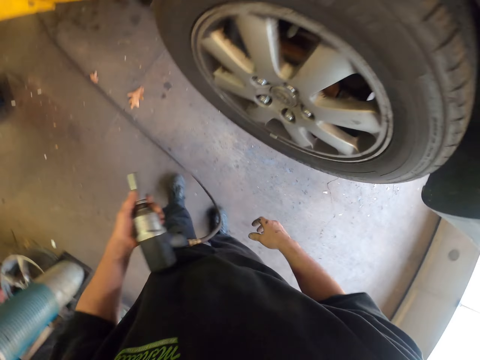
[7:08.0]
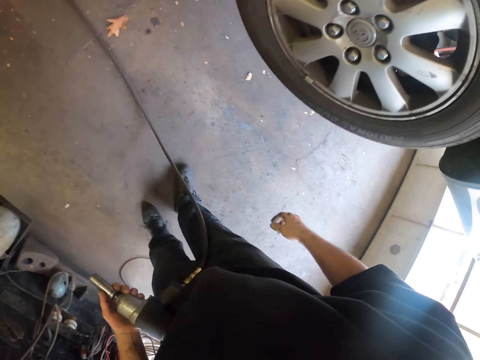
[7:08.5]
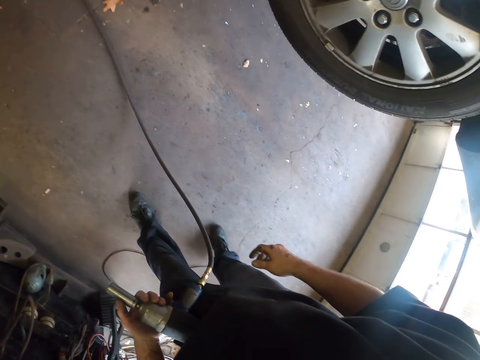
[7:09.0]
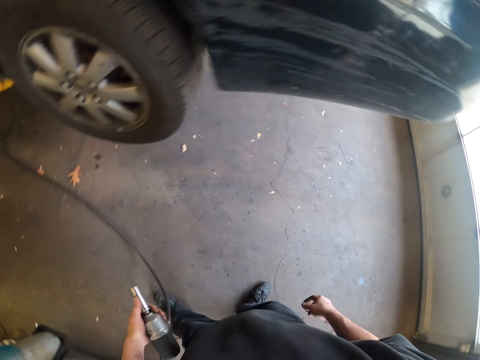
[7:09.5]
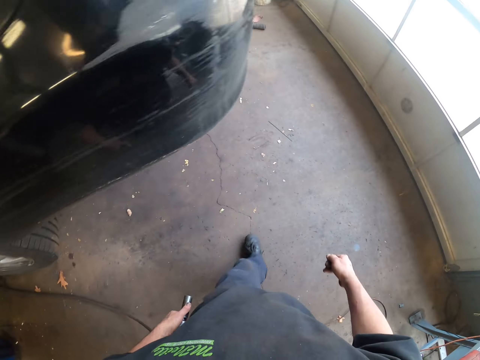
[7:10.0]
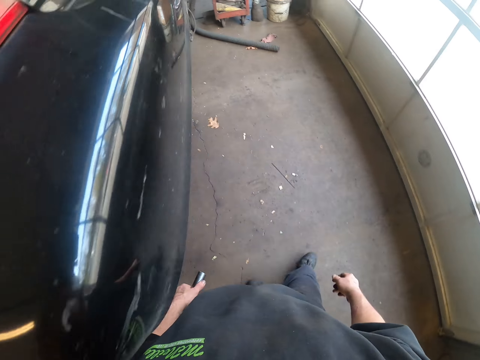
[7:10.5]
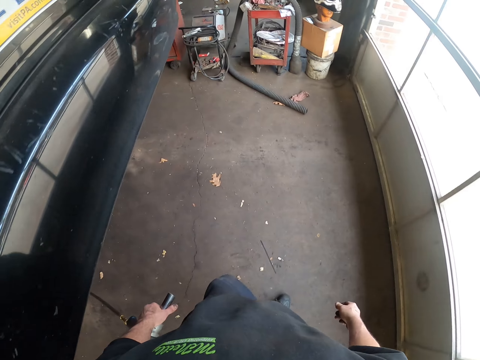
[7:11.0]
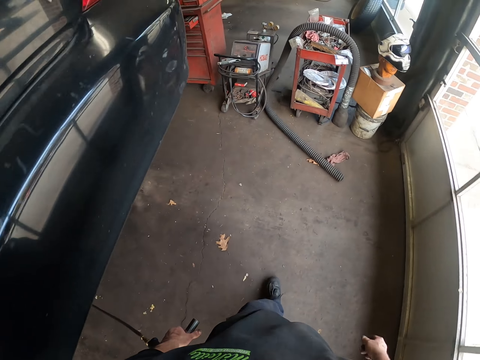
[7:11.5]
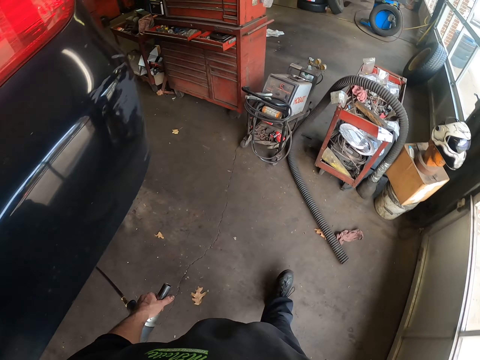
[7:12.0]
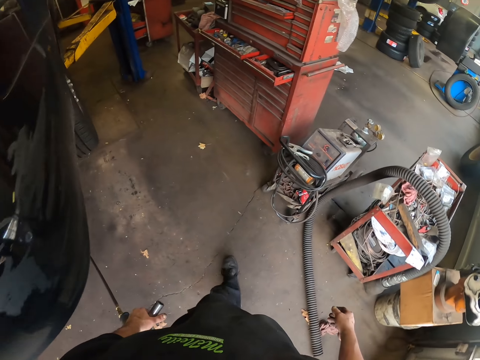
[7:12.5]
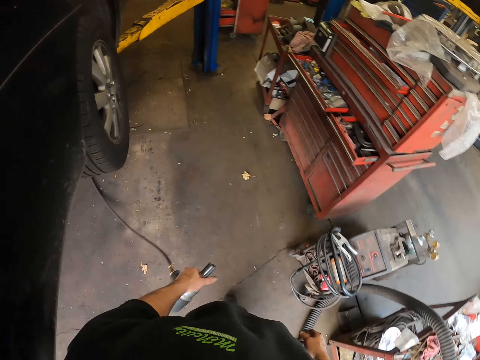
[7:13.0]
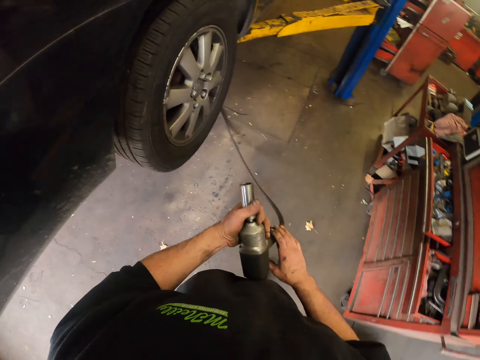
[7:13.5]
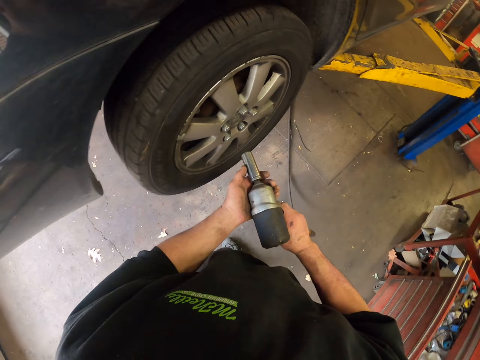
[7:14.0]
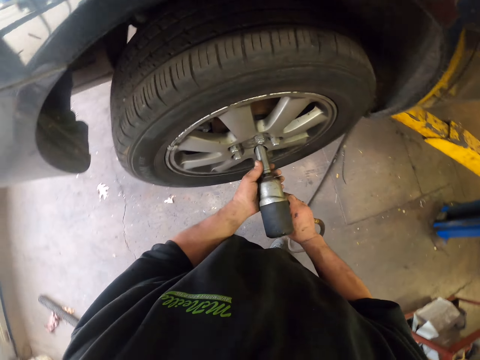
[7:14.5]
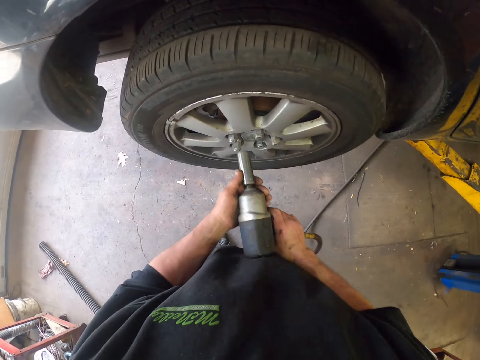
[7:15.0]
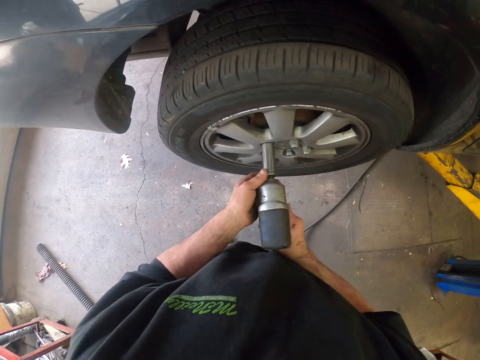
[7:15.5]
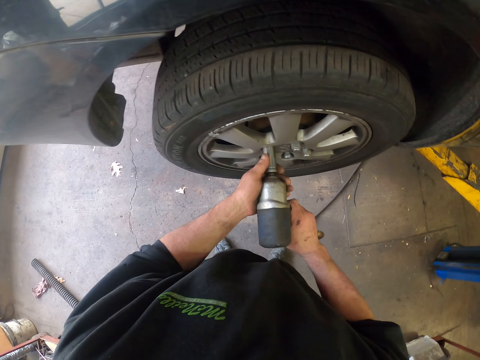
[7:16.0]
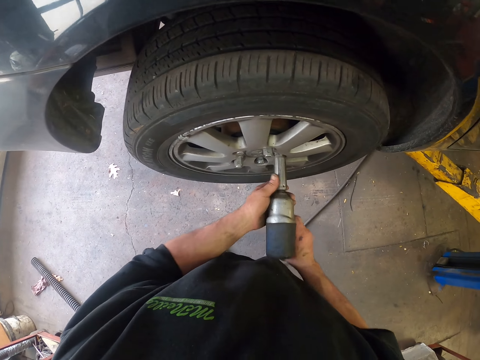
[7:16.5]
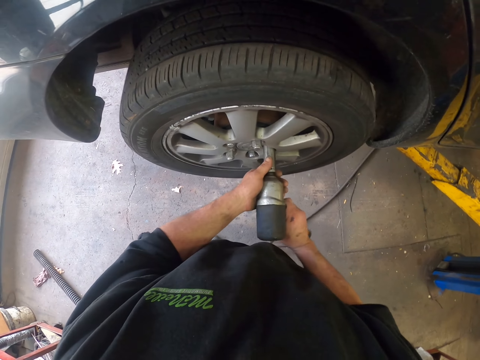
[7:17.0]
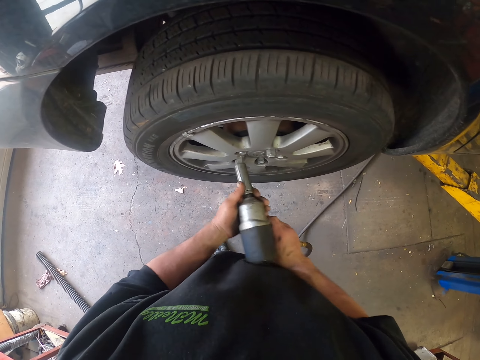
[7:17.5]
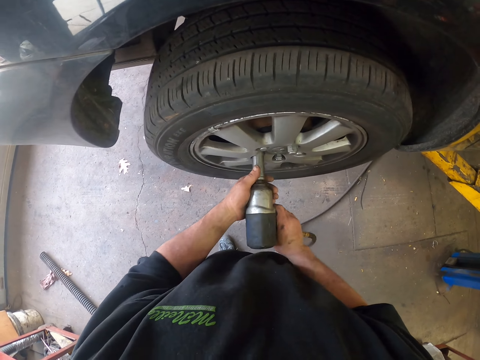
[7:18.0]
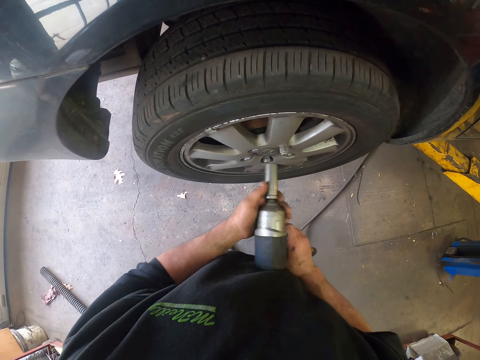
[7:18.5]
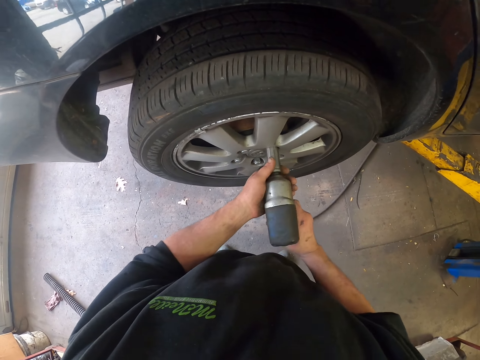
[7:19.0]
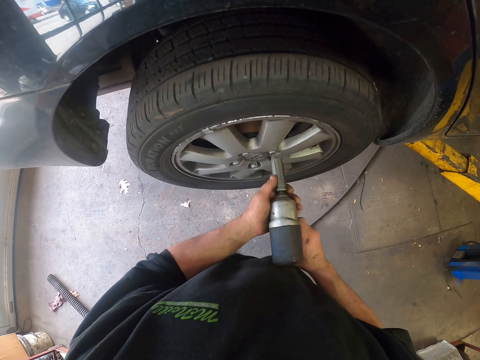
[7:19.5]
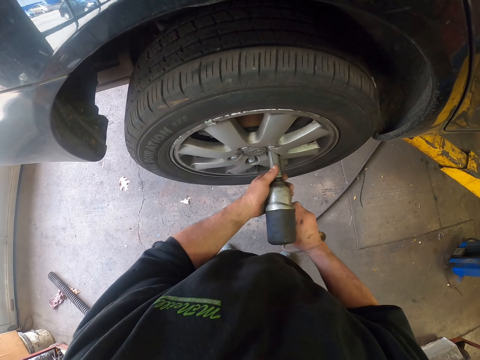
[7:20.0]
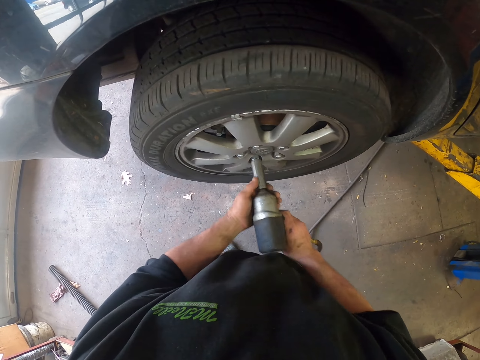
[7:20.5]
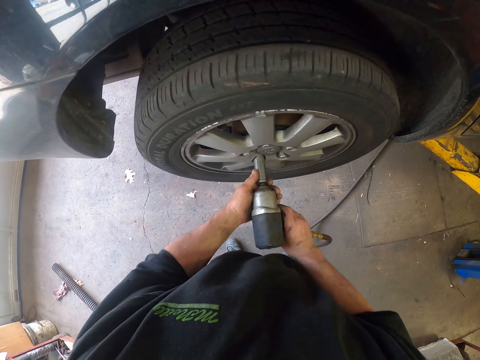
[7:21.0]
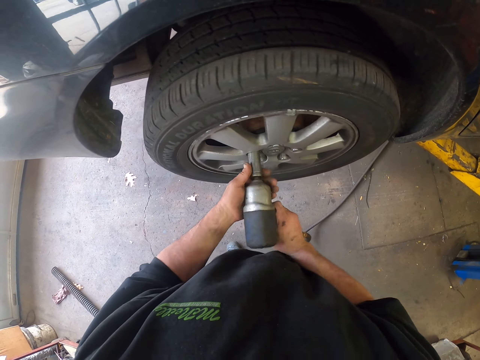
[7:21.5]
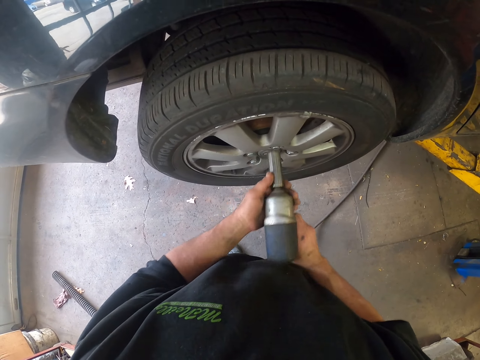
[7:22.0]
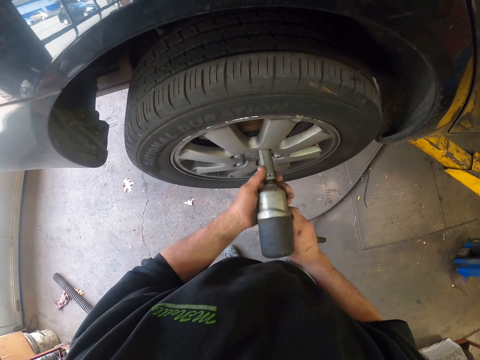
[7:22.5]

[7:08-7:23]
The camera wearer walks in the garage. They bolt a bolt with a bolt drill.

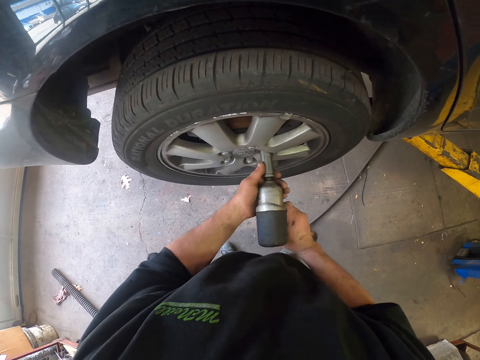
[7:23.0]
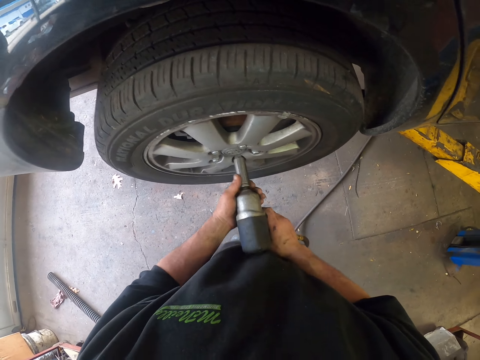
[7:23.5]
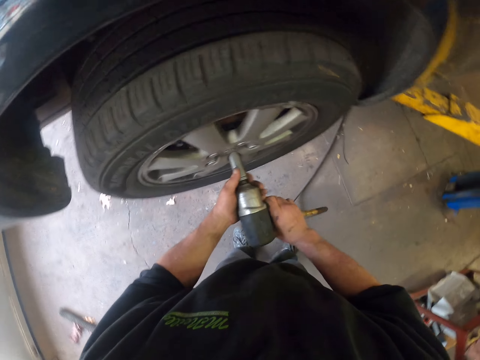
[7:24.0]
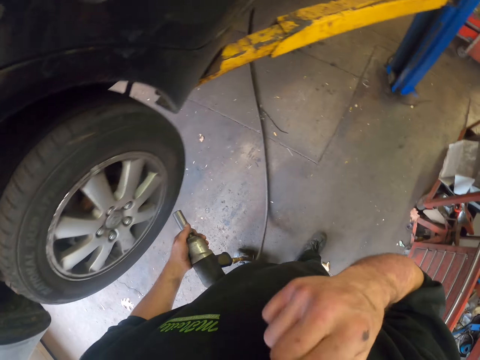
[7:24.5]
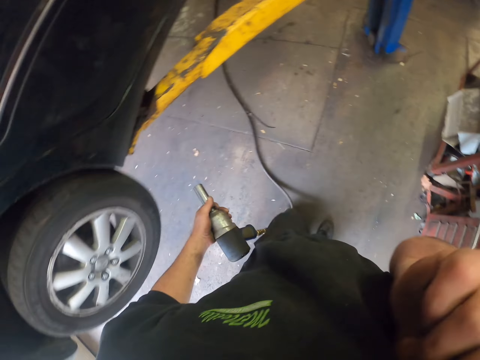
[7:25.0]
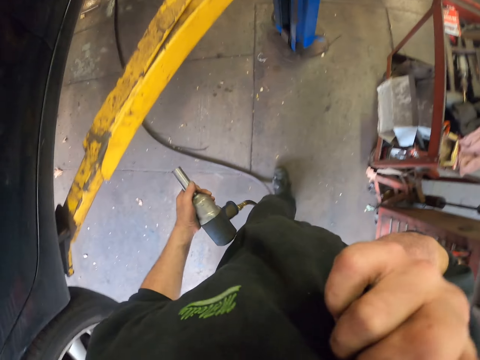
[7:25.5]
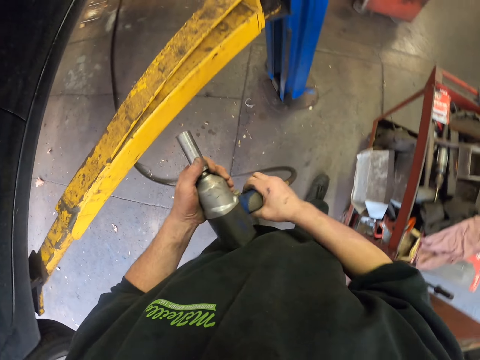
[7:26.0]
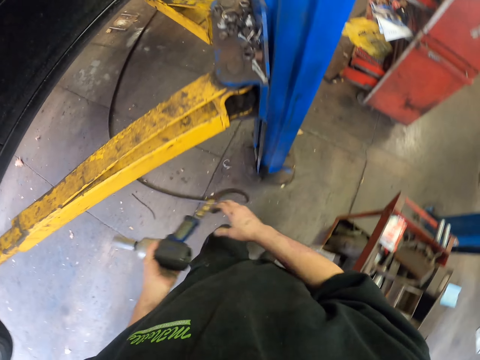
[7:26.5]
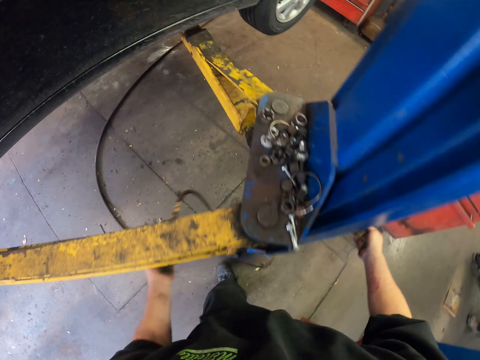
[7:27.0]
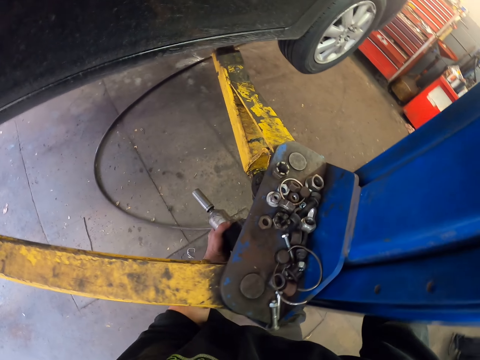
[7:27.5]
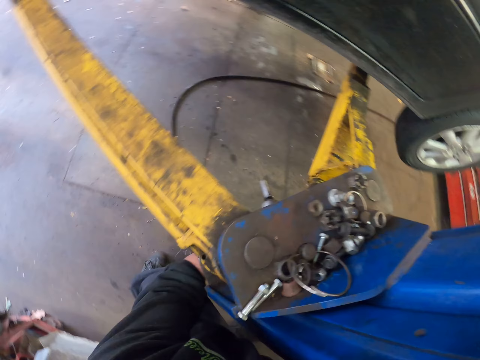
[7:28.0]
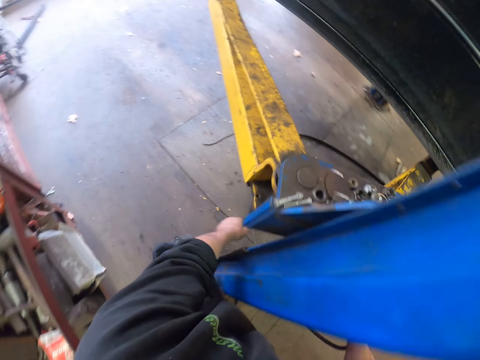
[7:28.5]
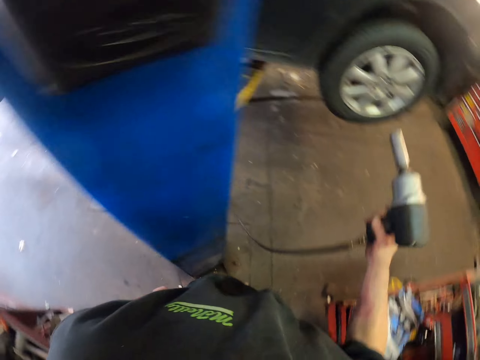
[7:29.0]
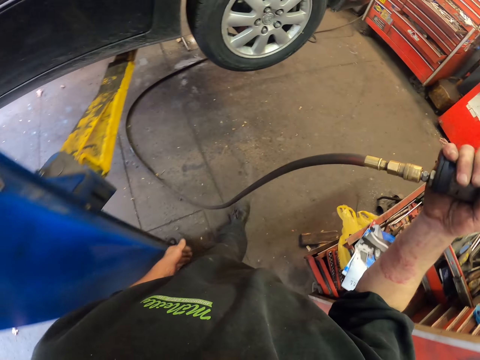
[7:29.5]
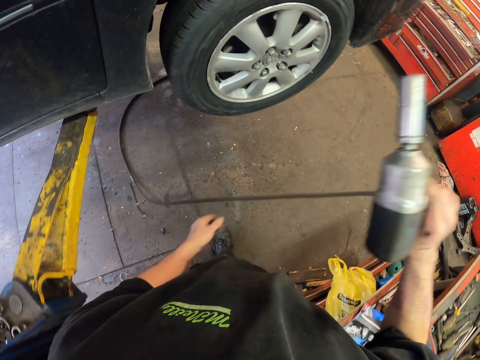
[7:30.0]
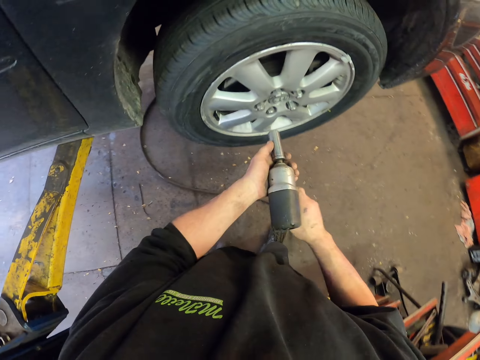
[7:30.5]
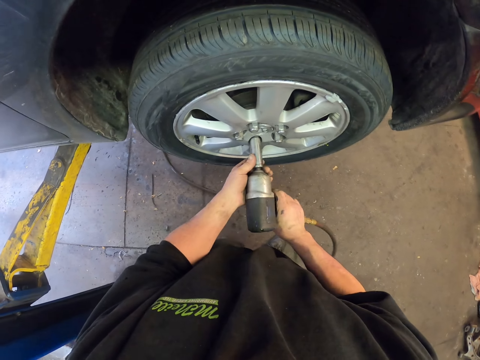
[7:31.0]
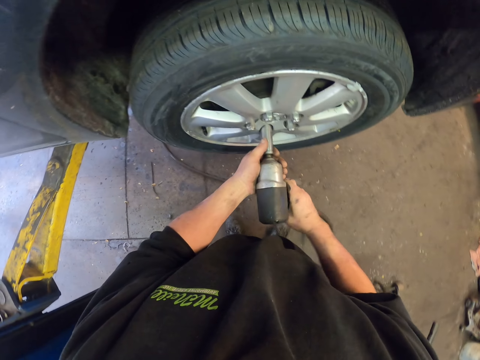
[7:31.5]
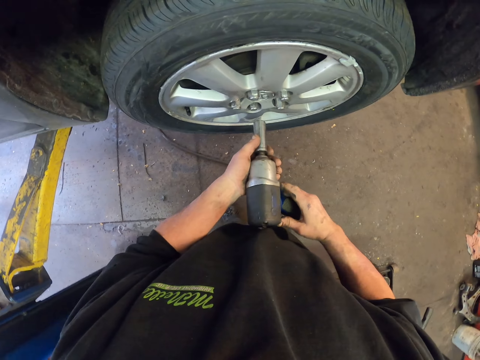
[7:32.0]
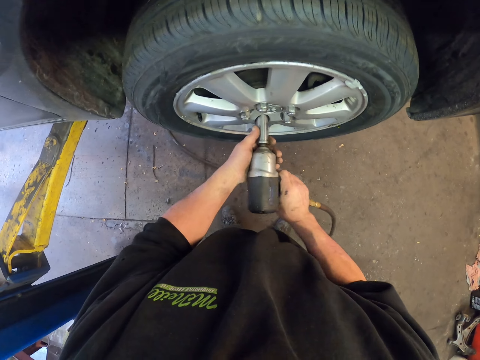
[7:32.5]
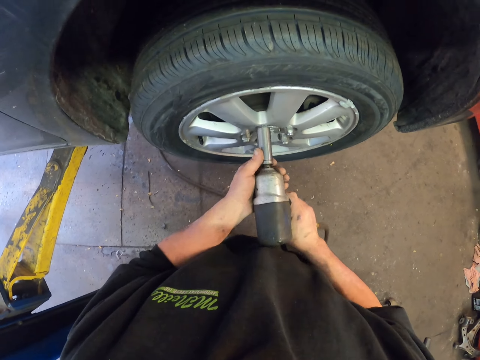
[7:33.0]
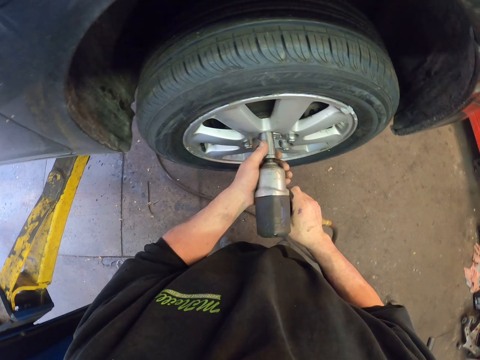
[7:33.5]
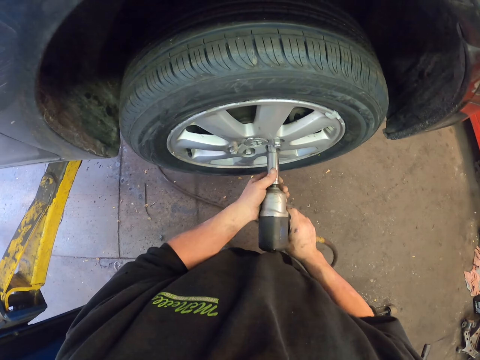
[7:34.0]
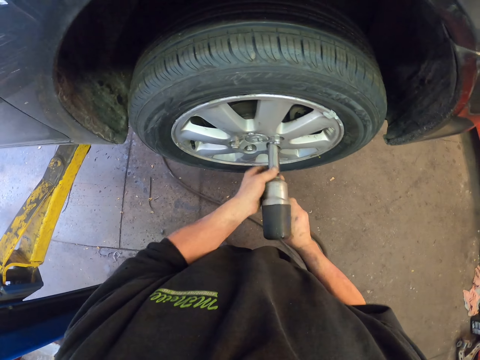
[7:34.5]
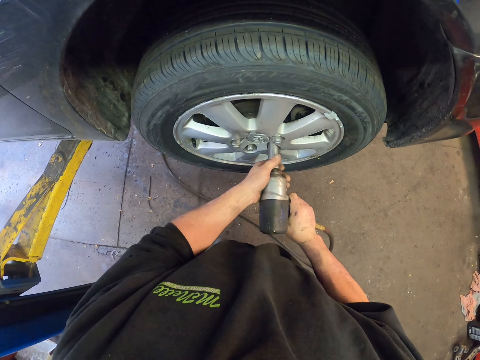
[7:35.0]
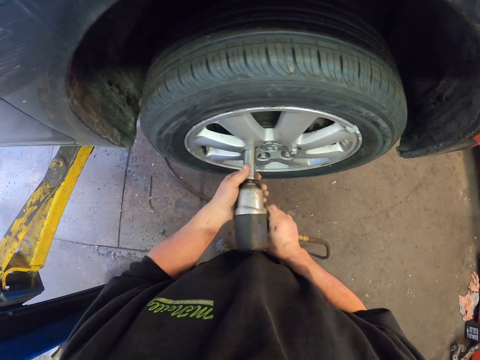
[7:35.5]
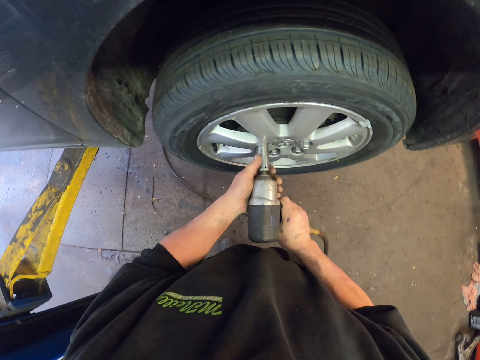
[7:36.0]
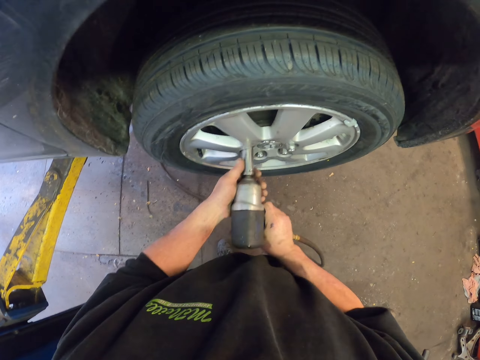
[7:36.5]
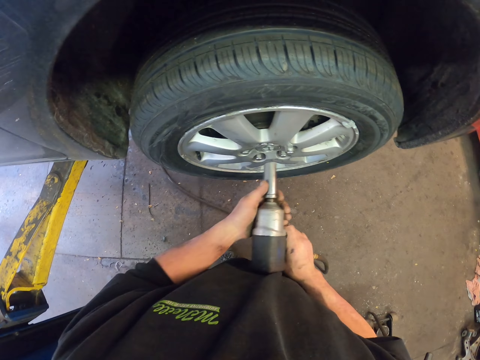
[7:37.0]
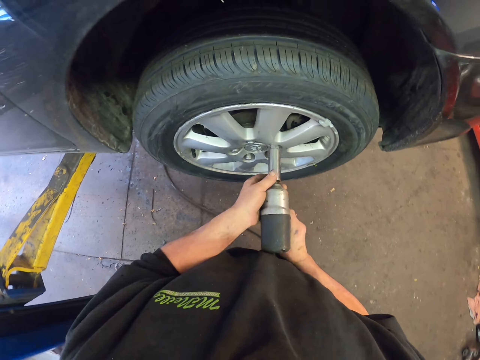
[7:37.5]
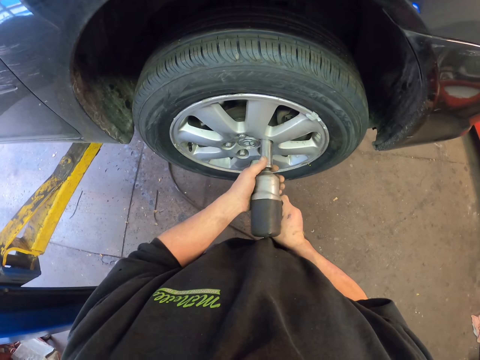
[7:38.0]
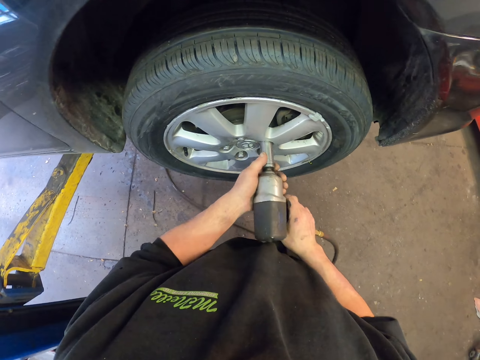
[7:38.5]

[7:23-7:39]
The camera wearer scratches their face. They walk around the garage. They bolt a bolt with a bolt drill.
